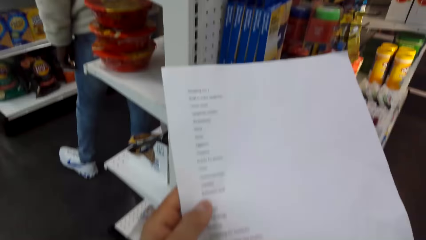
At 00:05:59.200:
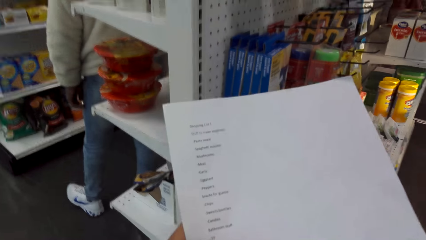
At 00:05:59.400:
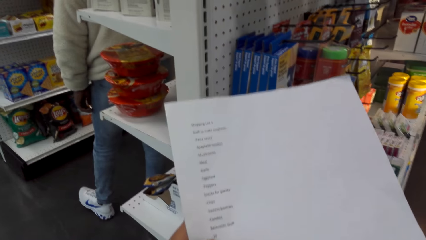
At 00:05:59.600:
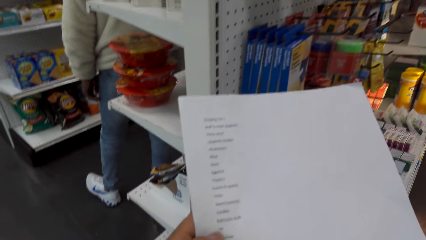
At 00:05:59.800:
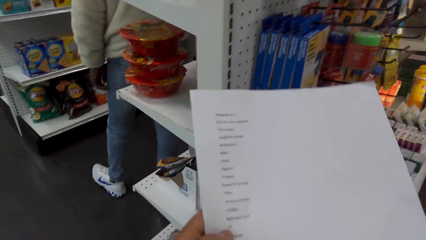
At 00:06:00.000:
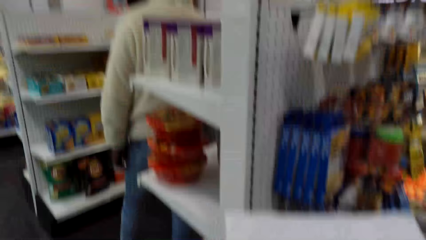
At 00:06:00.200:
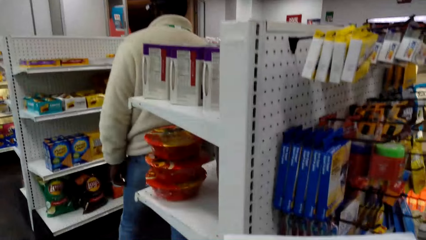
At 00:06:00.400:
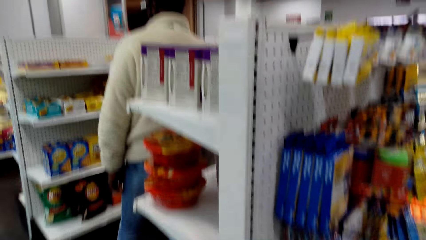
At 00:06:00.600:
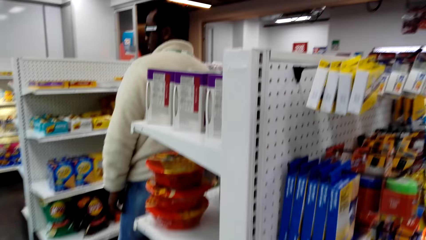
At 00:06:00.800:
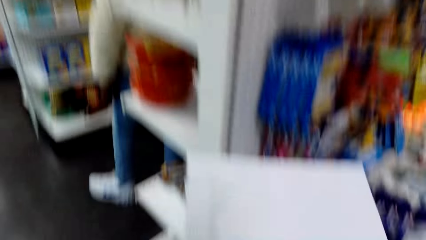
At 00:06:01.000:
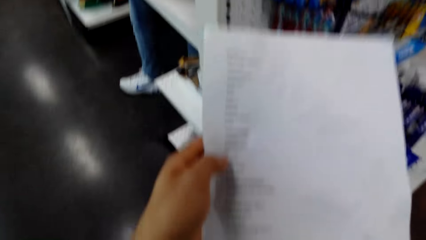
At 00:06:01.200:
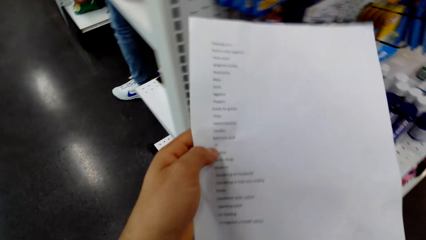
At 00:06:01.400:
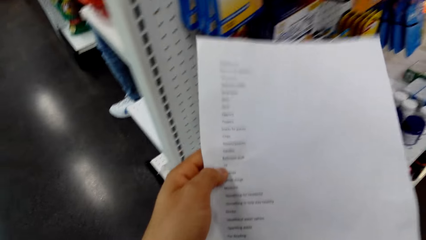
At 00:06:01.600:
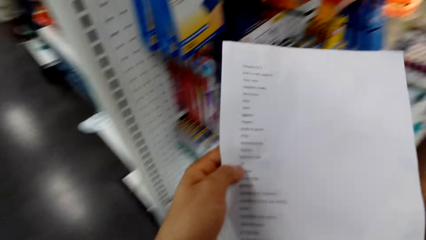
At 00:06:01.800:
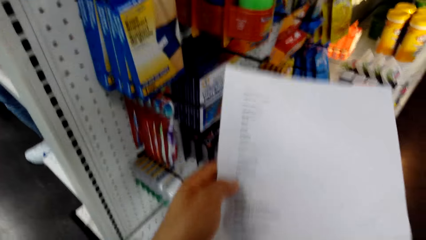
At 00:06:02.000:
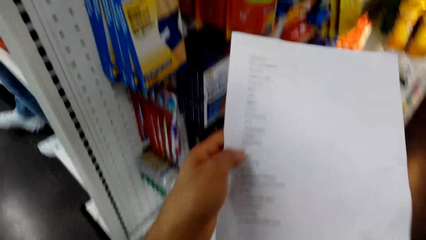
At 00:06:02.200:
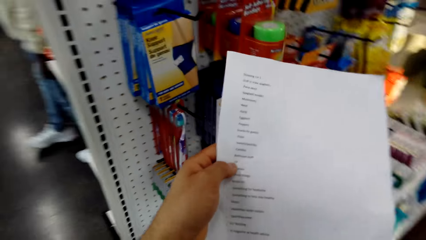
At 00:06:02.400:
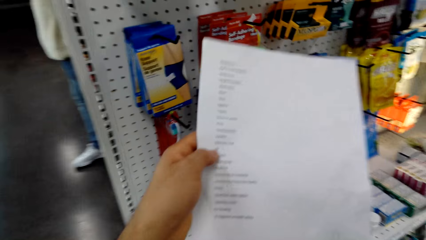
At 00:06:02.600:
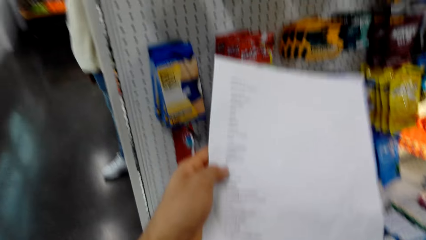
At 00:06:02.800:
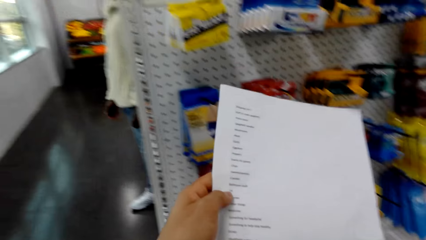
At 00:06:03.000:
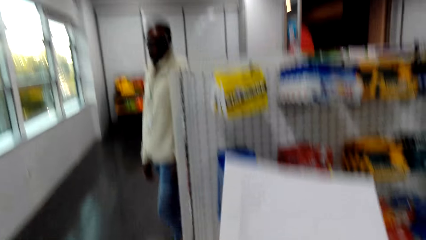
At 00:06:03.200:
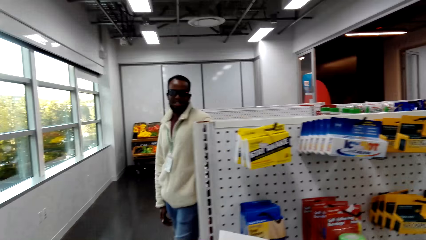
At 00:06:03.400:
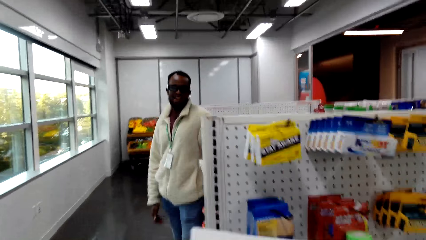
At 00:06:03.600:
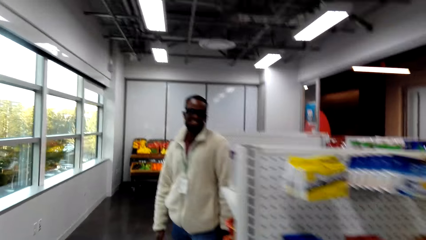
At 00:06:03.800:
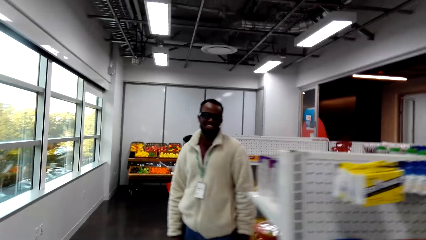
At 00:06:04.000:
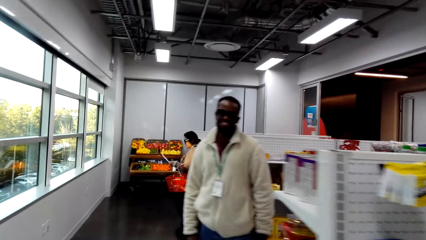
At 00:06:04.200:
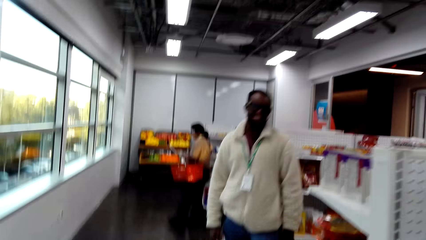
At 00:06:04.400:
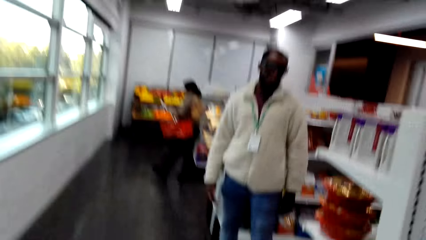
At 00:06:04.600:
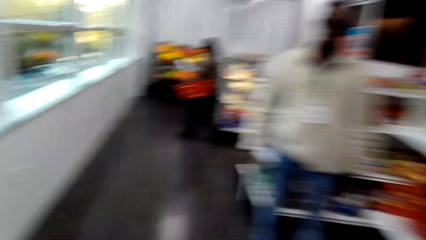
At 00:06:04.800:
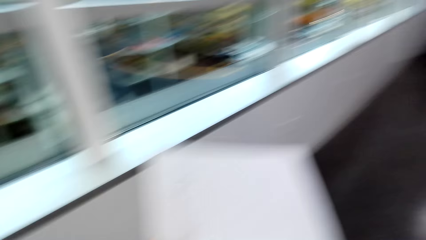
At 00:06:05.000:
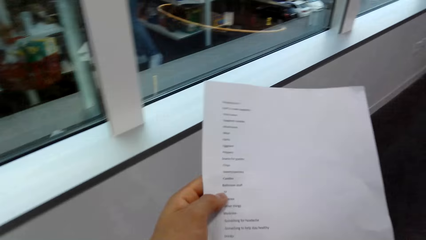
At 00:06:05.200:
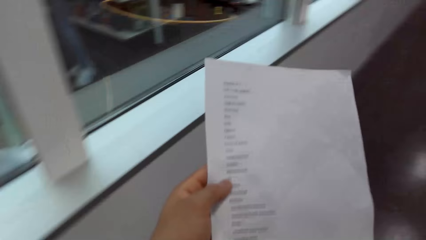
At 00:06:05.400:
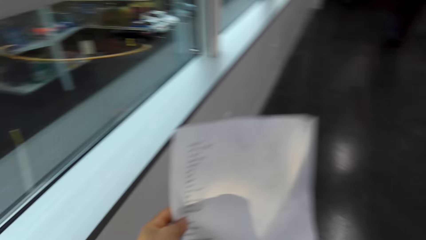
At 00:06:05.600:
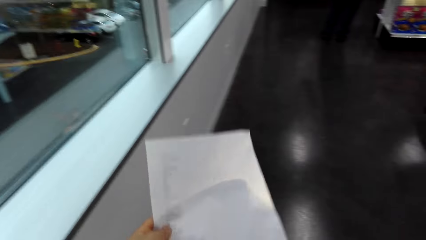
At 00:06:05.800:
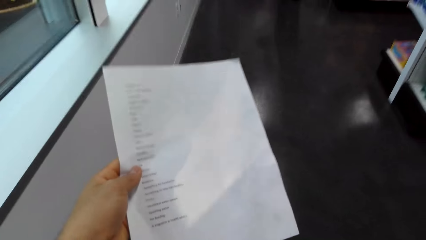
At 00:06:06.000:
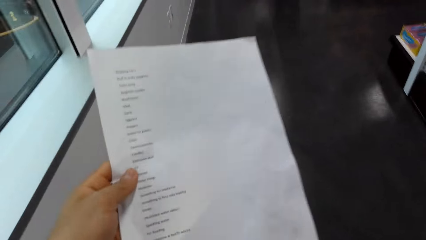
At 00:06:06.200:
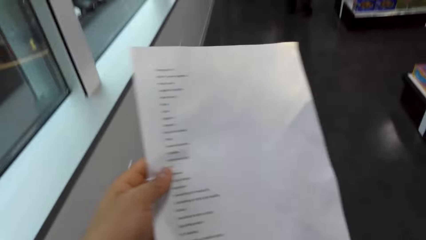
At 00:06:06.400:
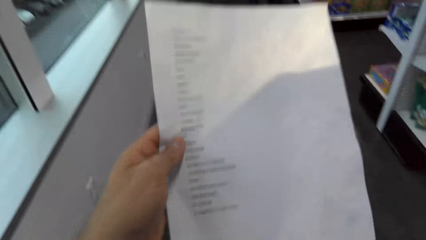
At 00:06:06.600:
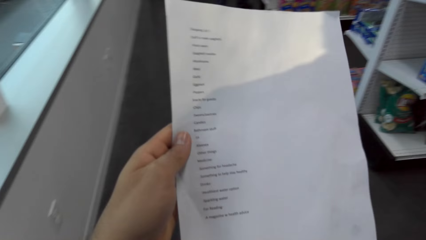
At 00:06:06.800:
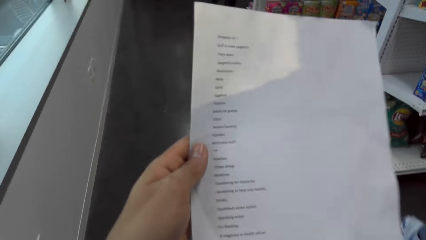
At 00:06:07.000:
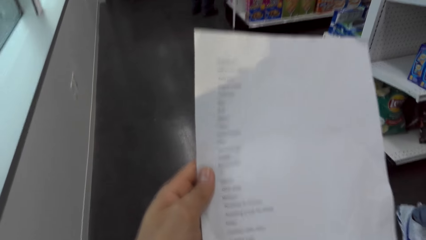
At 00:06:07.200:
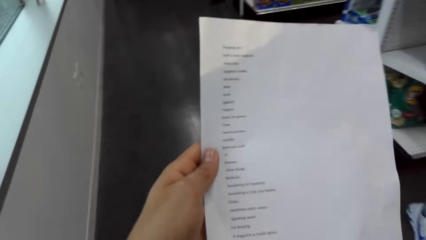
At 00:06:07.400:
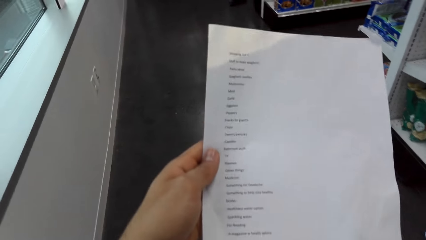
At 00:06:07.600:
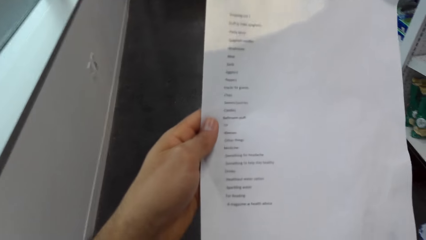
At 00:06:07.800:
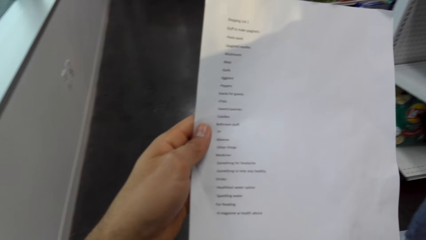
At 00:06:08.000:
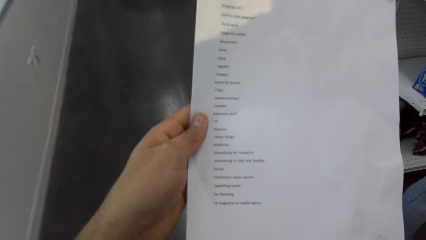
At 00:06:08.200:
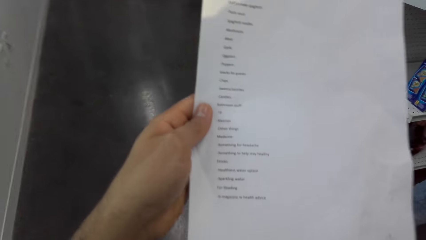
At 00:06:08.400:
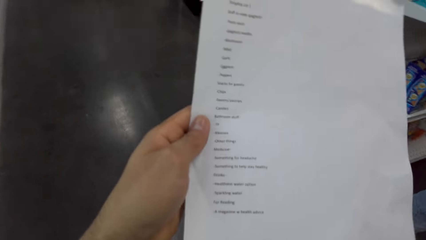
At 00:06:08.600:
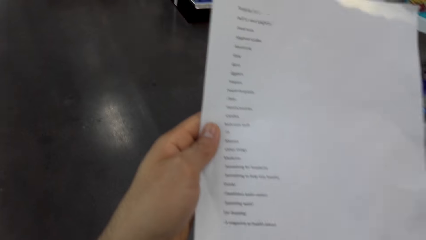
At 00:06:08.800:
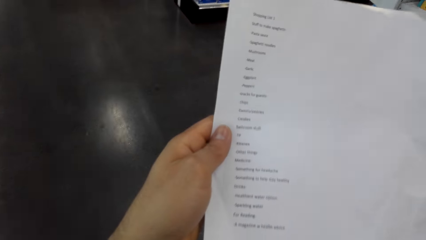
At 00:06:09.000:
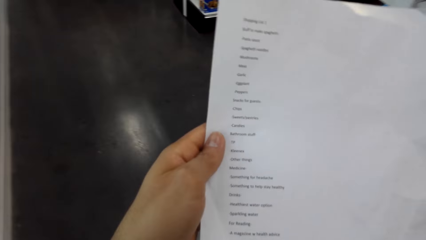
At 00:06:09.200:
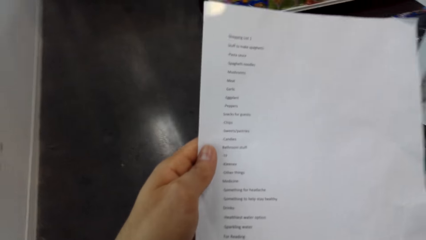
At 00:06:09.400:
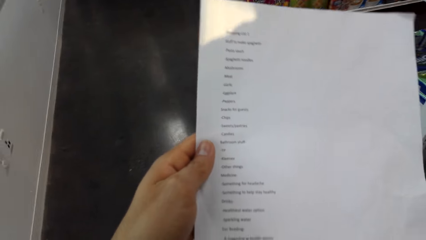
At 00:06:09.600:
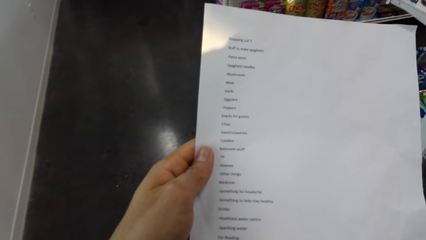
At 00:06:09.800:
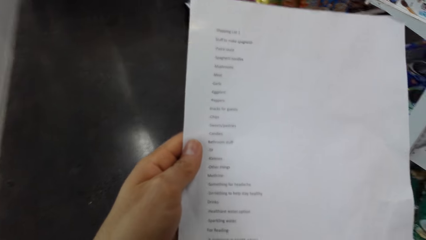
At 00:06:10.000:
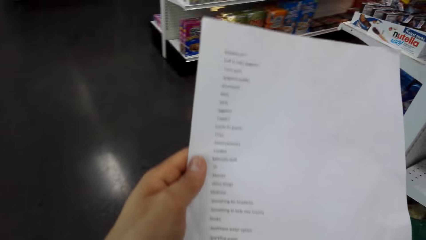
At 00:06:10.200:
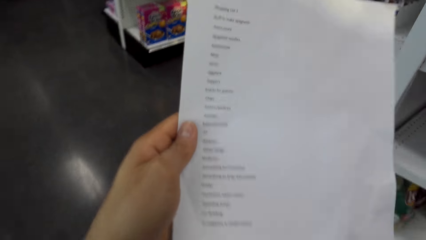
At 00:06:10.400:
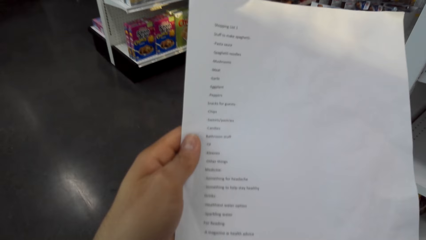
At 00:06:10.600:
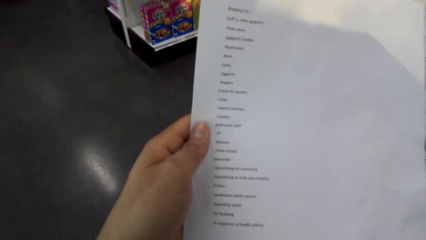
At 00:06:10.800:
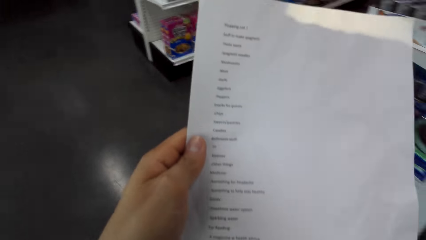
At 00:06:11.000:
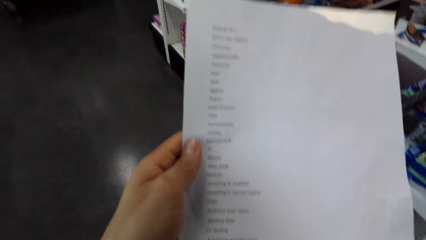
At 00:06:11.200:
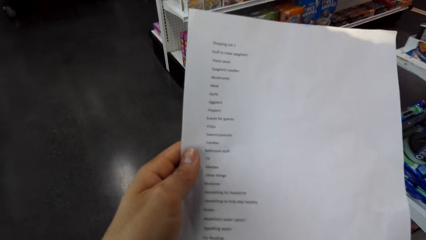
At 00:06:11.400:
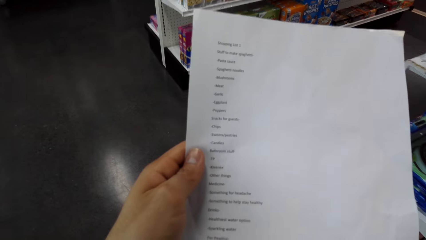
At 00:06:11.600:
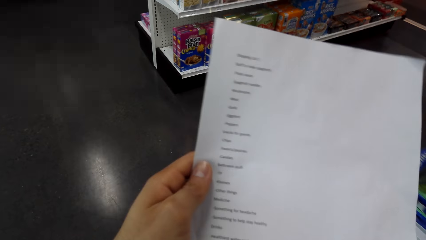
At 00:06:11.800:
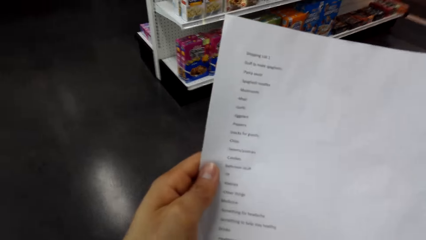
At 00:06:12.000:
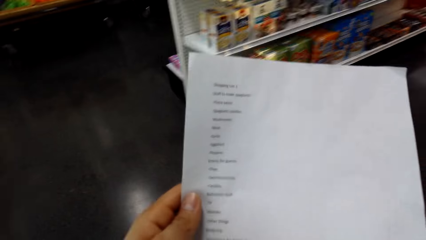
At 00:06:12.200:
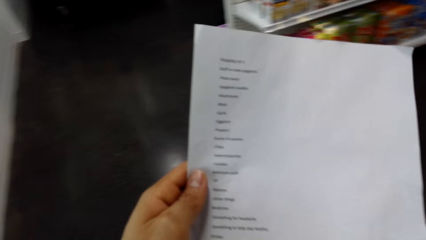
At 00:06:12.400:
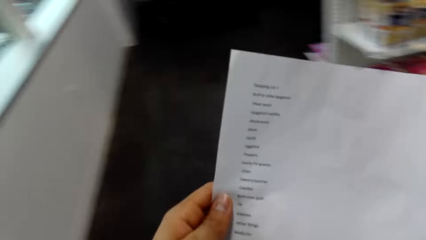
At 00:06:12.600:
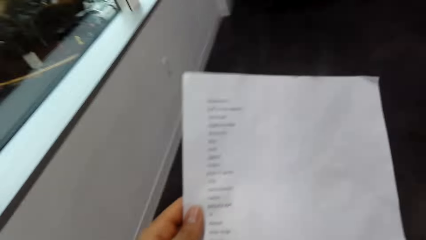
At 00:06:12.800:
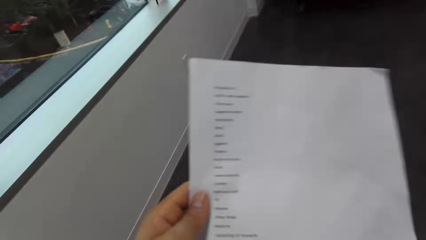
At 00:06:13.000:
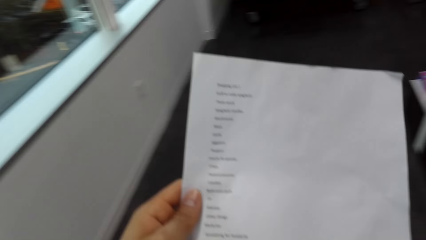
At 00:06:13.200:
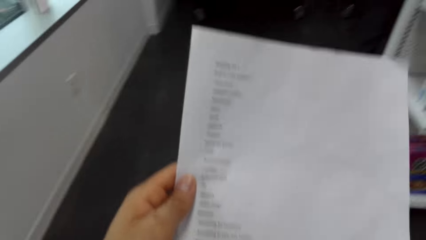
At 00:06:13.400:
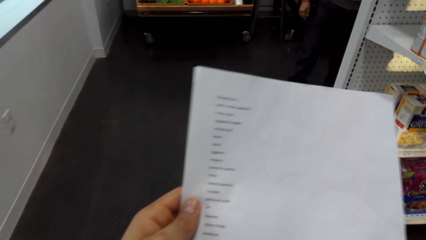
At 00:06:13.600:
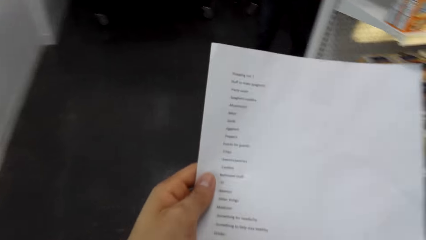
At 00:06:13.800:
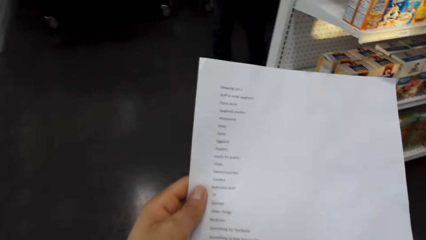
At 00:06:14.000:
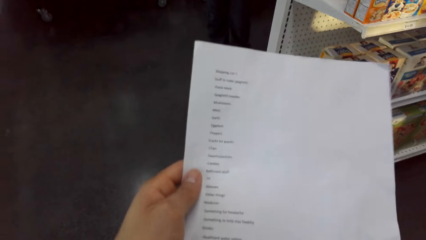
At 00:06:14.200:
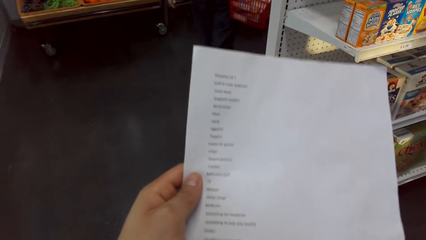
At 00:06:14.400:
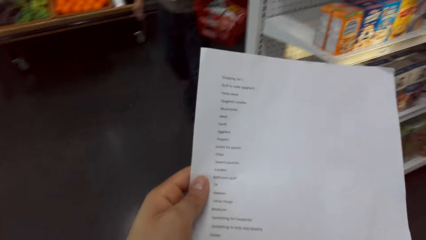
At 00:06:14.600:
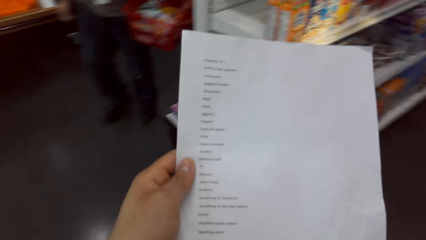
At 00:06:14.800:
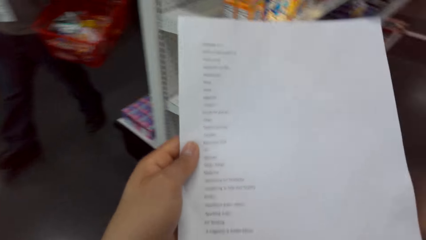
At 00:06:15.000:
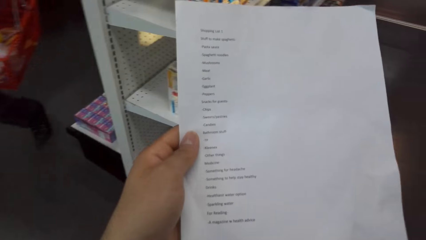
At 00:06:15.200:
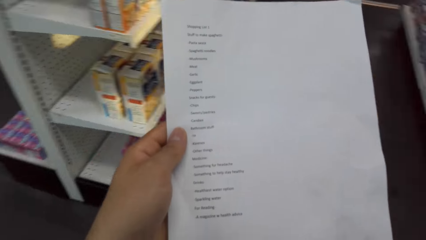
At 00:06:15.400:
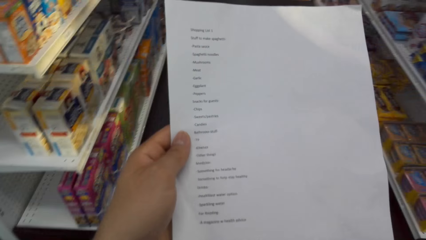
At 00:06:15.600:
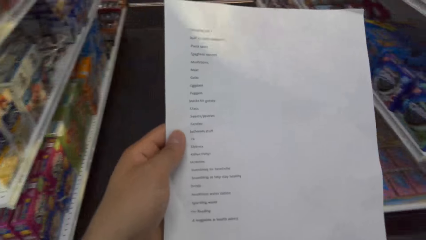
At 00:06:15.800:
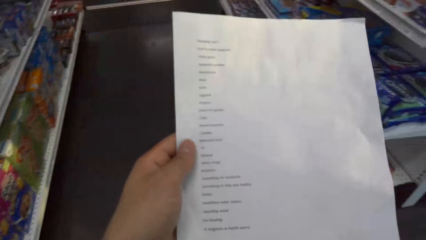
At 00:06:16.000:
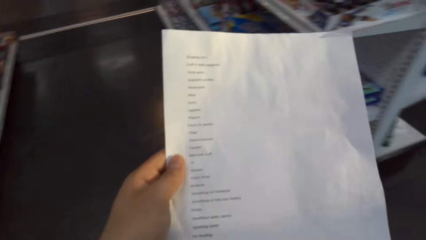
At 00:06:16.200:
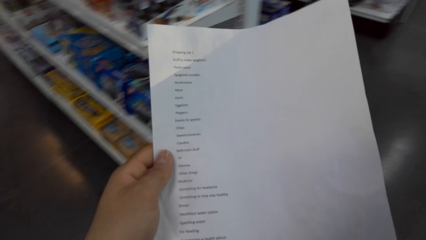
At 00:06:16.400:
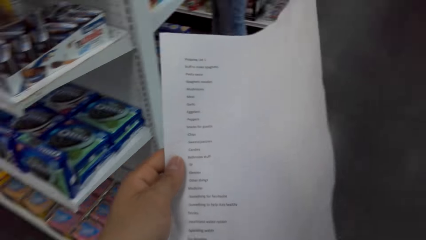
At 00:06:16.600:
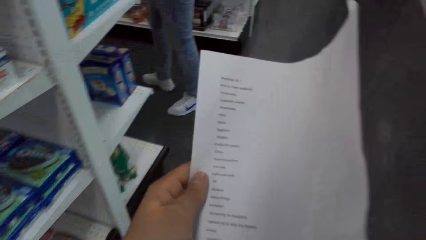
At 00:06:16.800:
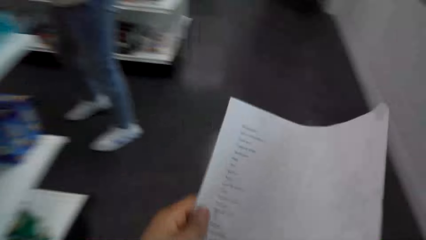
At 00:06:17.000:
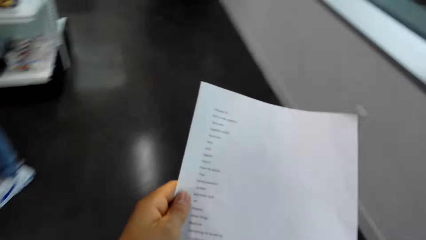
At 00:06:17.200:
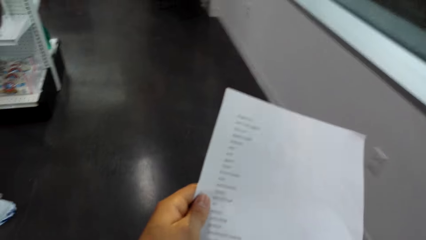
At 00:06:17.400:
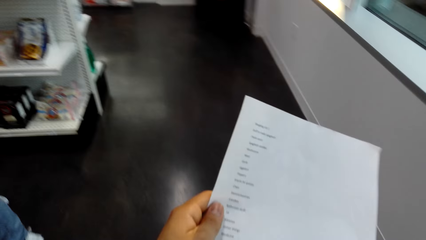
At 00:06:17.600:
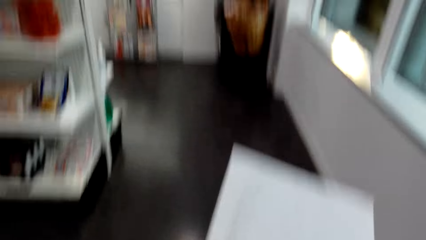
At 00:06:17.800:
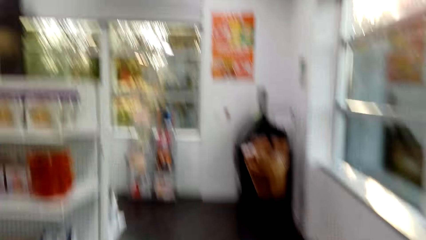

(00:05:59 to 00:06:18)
The camera wearer looks at the shopping list. They look at a man. They look at the shopping list. The man talks to the camera wearer. The camera wearer converses with the man. They look at the shopping list. They walk around. They turn around. They look at the shopping list.
